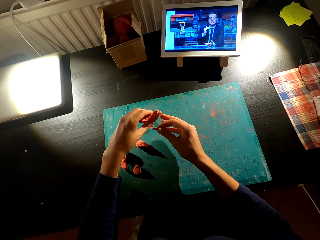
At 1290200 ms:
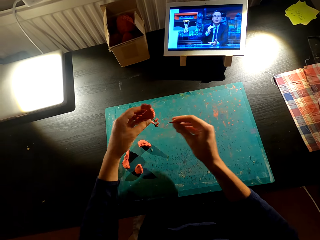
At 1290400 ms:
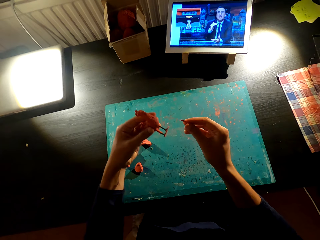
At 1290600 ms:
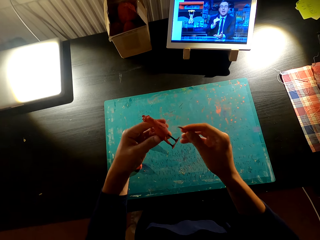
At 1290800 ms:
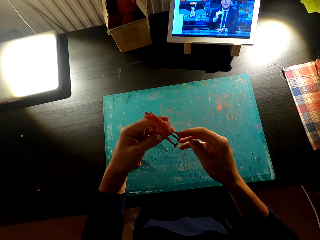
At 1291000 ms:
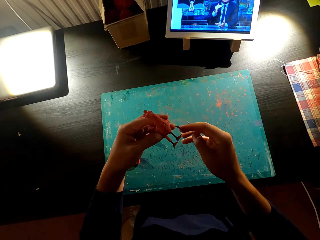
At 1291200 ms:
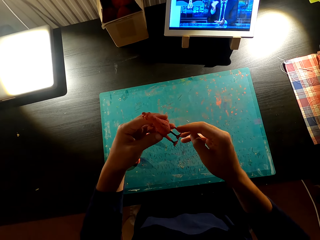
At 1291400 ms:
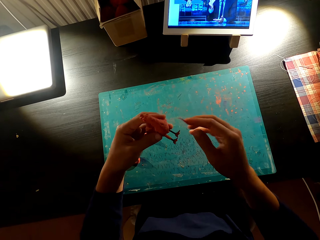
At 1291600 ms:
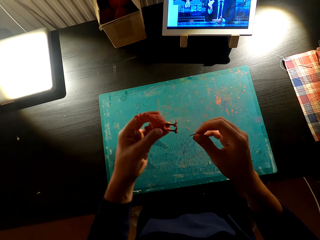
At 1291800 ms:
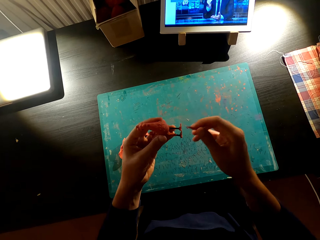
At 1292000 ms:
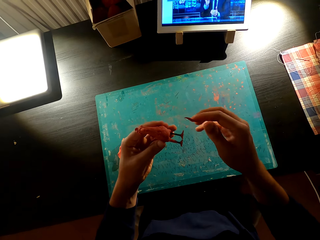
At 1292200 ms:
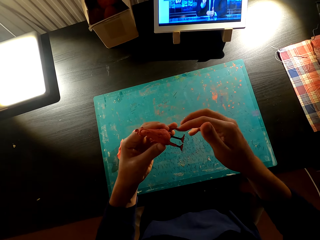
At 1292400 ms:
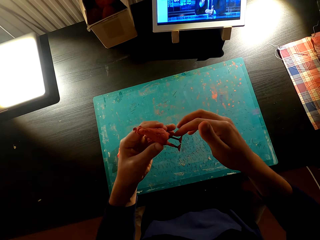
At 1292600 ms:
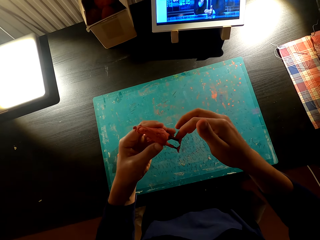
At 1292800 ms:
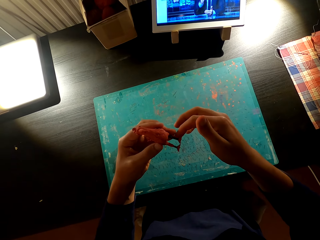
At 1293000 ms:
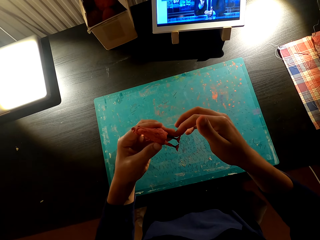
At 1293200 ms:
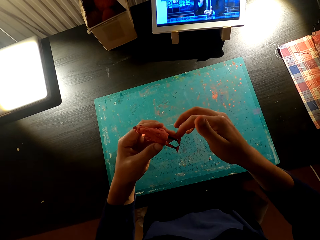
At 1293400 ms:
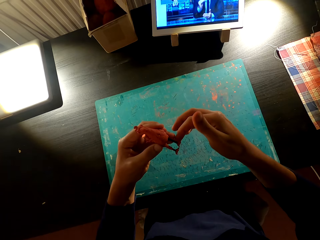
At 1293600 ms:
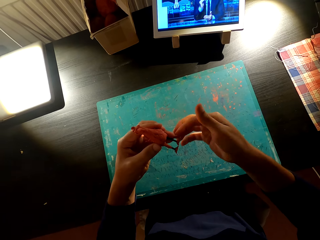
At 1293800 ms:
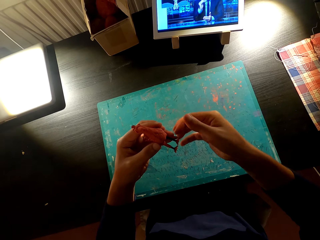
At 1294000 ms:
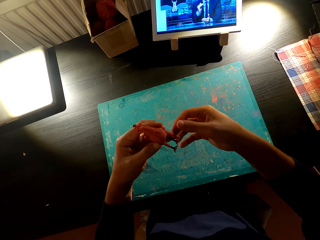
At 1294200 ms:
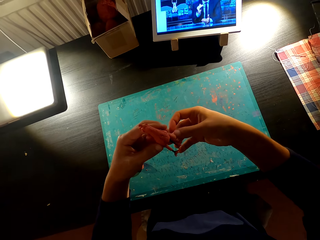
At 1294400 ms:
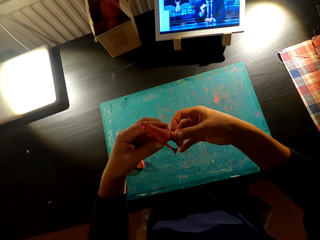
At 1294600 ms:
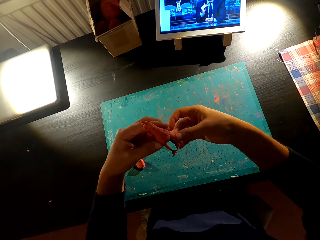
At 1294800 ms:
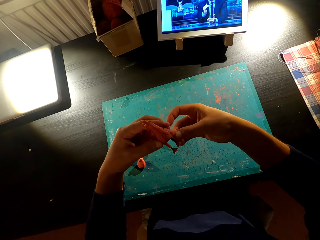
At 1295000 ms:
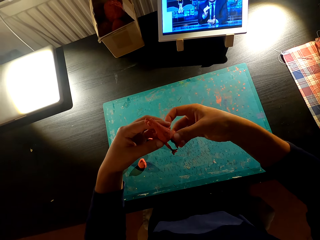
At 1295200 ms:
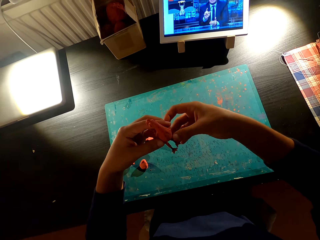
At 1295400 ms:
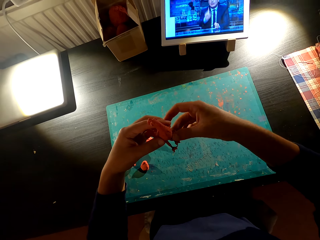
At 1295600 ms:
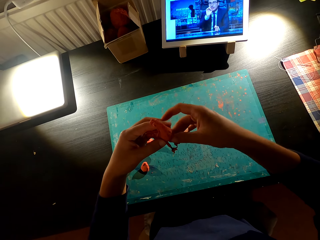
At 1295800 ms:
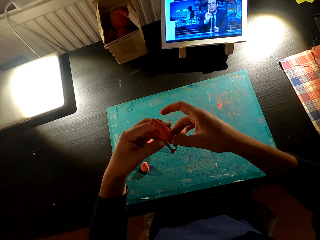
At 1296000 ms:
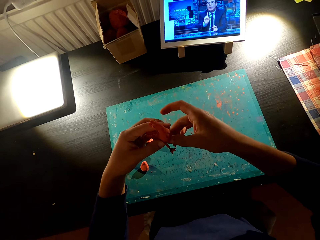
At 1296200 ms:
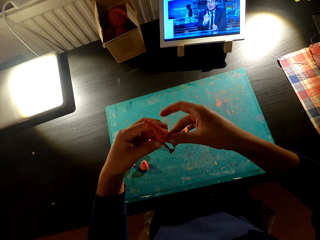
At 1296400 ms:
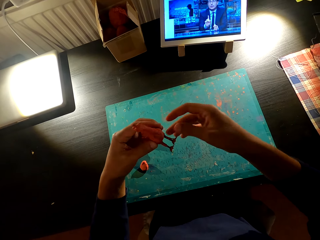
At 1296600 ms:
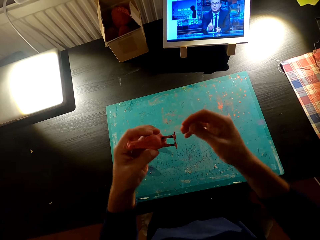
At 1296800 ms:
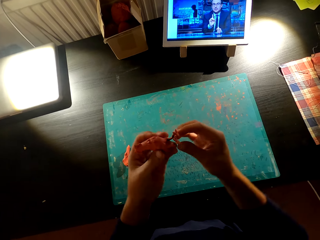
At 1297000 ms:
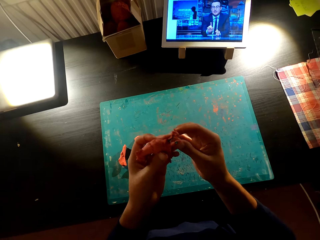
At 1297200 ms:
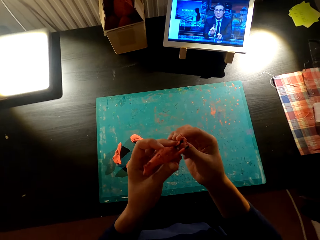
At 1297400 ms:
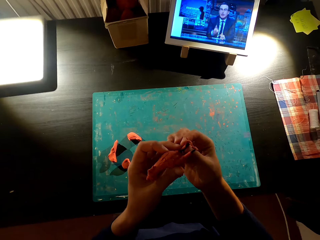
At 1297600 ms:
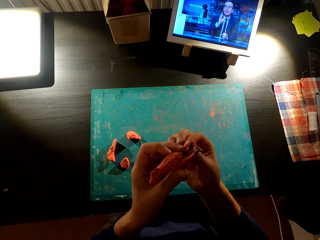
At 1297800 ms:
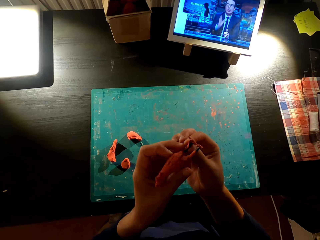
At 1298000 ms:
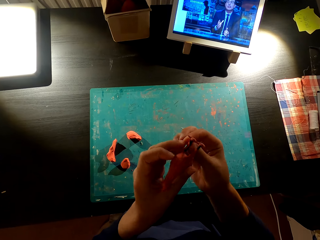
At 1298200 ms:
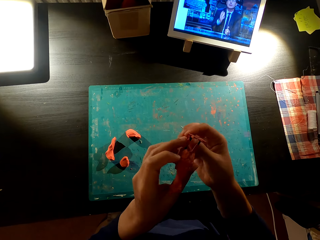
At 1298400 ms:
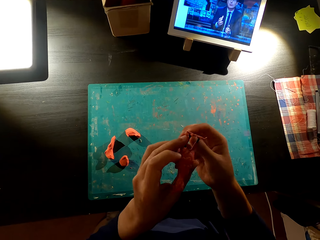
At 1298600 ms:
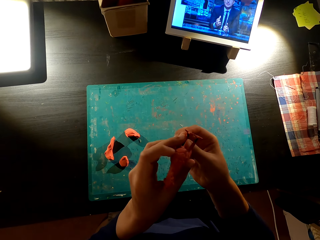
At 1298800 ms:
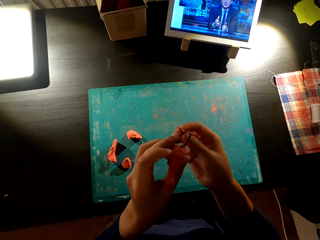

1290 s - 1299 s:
The camera wearer picks up something with both hands. They attach the mold to the wire with both hands.

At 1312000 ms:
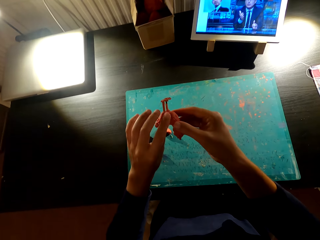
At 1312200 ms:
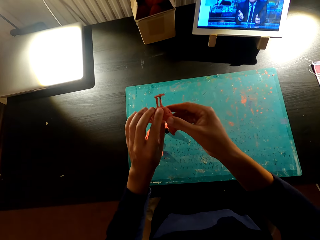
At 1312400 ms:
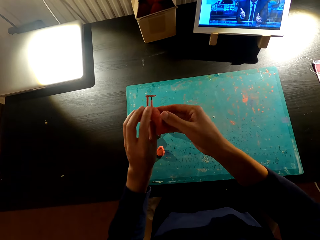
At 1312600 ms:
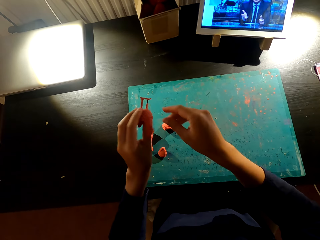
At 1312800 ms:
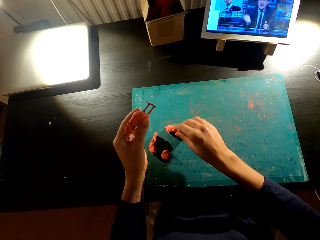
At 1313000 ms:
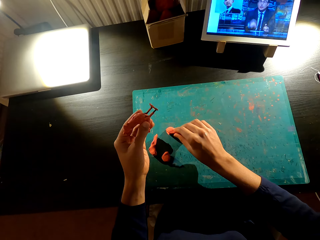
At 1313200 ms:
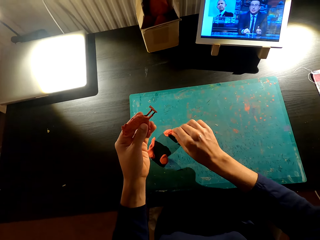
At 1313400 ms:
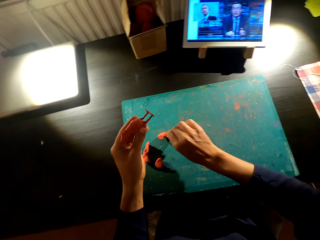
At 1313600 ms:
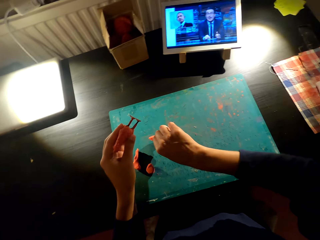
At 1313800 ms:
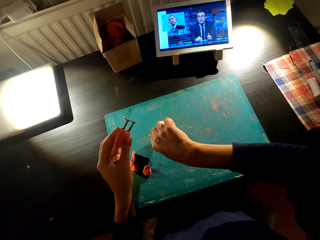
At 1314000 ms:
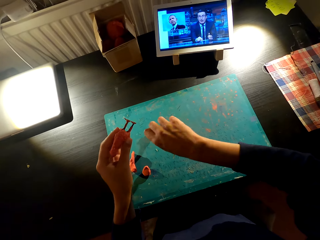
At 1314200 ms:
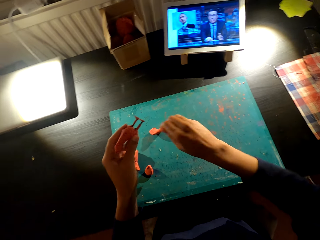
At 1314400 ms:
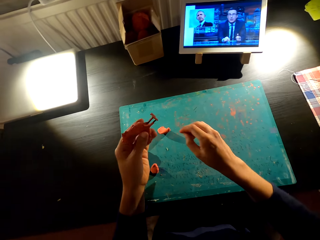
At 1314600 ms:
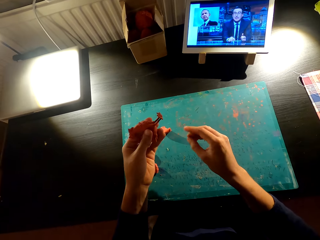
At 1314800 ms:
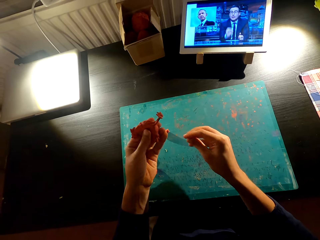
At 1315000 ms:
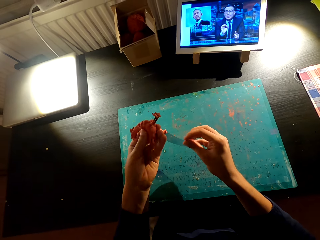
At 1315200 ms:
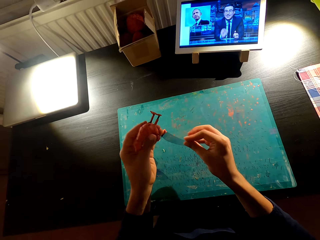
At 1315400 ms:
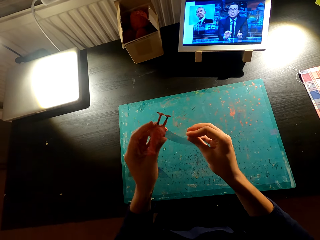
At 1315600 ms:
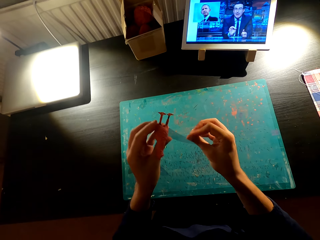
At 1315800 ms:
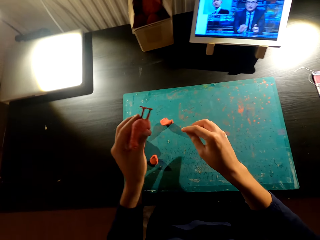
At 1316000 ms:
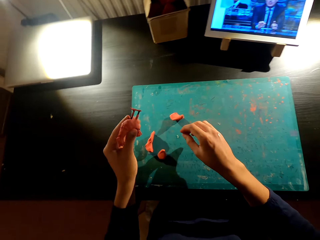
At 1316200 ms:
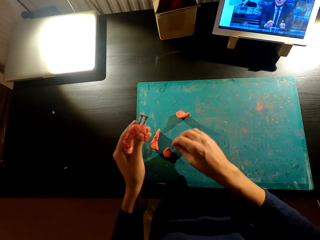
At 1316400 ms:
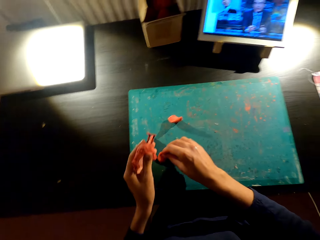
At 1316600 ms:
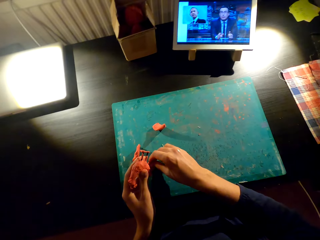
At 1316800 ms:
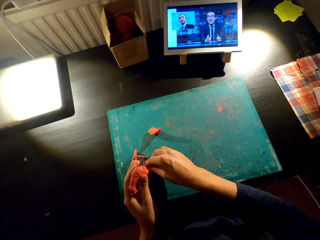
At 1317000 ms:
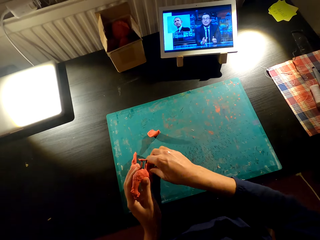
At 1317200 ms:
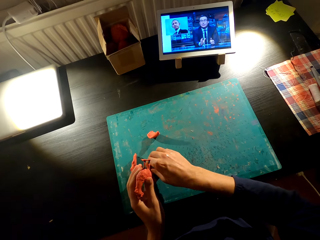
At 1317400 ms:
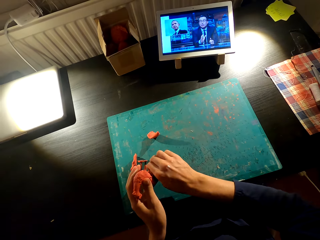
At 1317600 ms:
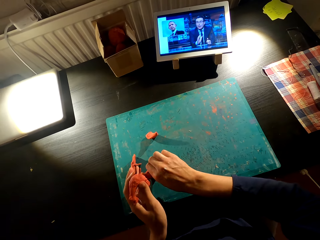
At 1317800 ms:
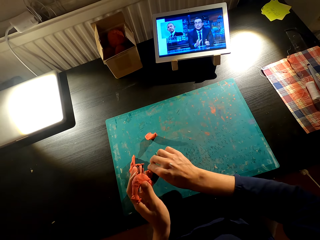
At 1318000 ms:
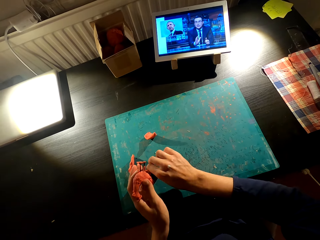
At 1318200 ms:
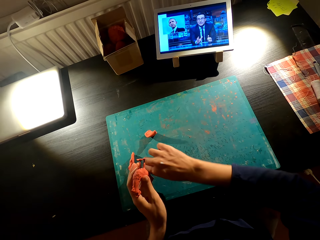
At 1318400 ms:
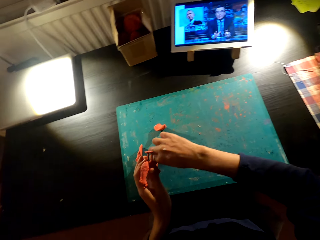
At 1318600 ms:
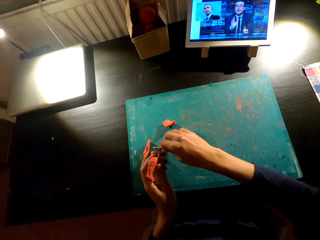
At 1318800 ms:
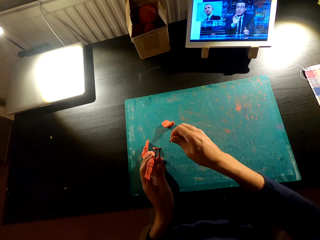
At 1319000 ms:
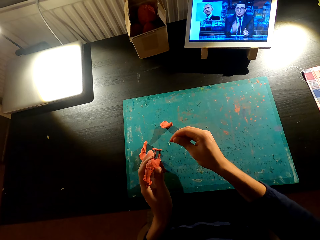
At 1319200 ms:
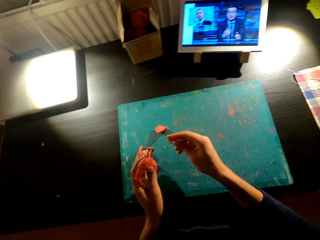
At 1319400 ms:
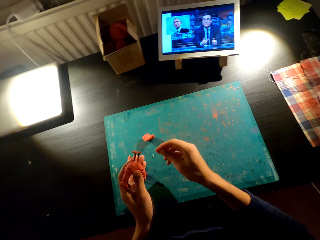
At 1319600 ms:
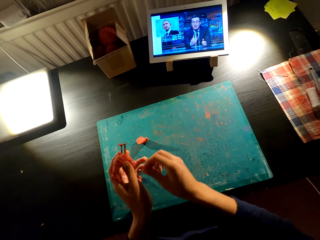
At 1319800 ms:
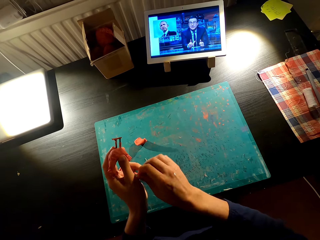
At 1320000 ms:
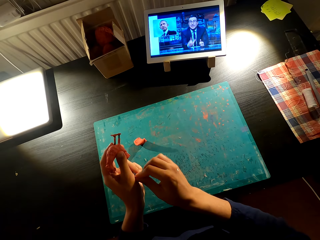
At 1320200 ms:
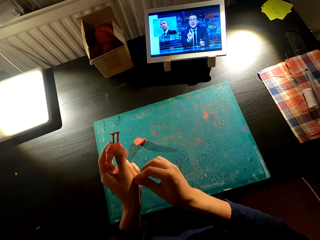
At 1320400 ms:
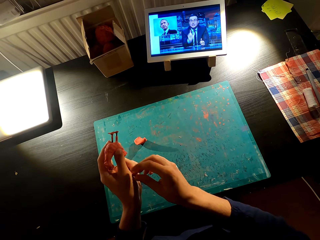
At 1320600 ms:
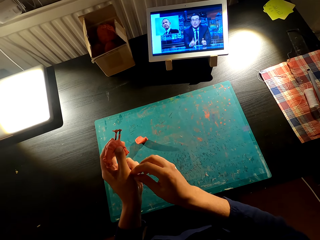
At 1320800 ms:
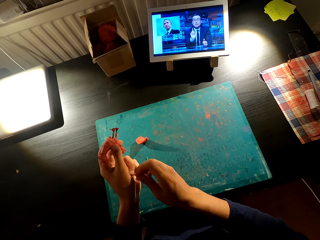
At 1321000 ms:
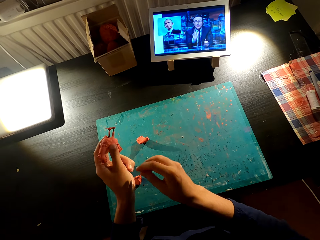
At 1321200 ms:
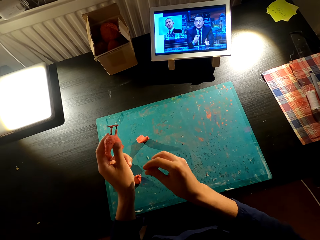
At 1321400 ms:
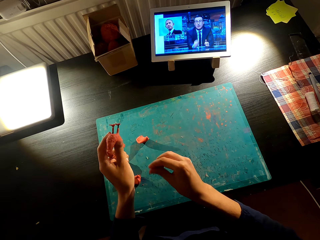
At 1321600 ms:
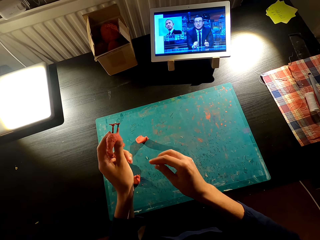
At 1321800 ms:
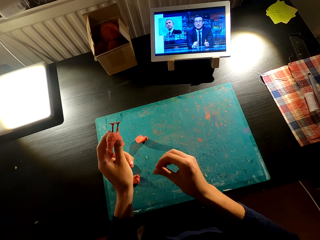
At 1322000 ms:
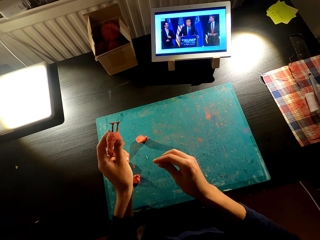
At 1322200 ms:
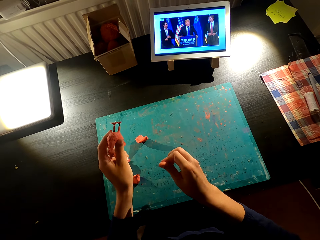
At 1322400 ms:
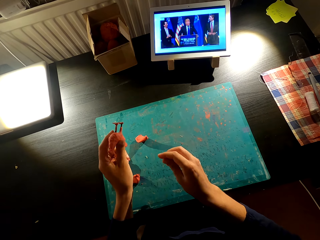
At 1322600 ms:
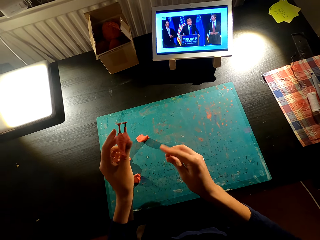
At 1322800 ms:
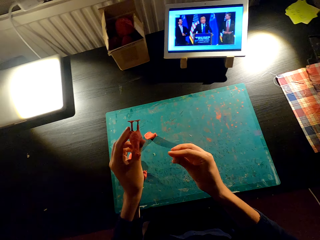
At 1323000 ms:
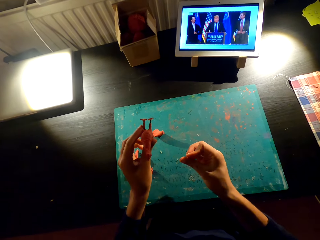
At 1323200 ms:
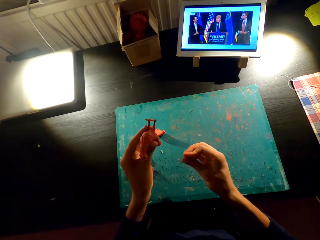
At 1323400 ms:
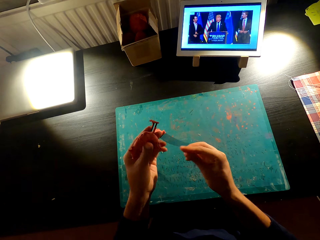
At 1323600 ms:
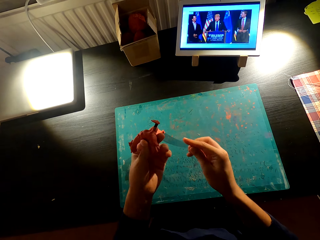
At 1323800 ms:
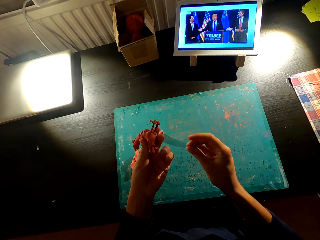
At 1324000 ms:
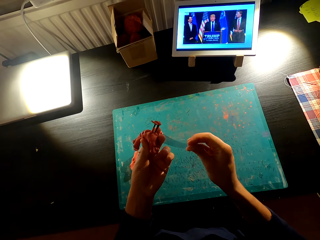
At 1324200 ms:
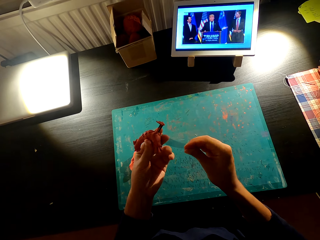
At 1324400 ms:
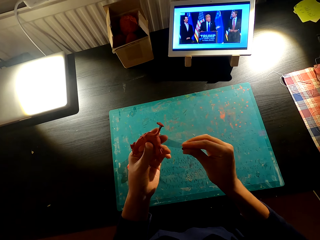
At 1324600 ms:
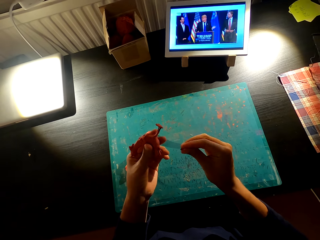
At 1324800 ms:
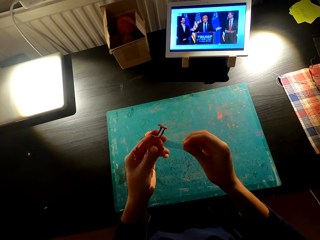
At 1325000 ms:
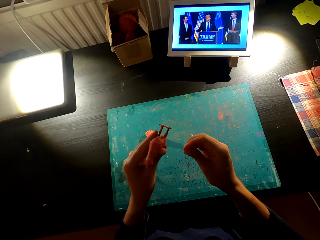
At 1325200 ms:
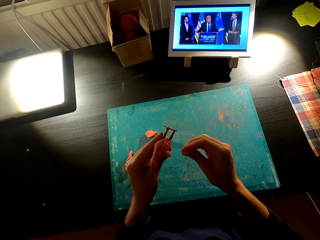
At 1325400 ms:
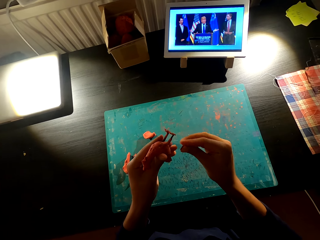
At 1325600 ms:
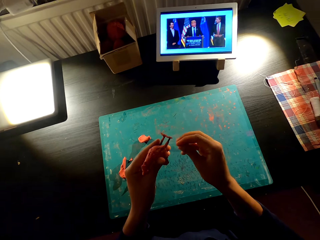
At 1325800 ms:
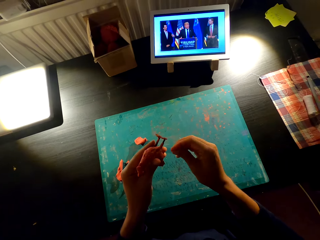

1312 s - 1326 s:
The camera wearer cuts the mold from the table with the right hand. They rub the mold. They mold something with the left hand. They cut the mold from the table. They mold something with the right hand. They rub the mold.
